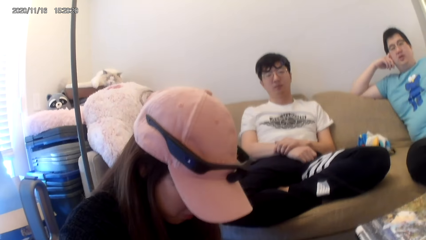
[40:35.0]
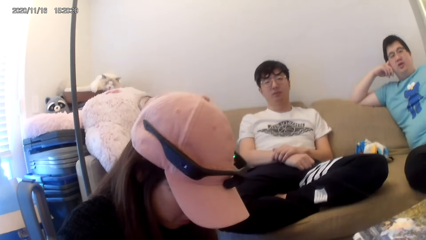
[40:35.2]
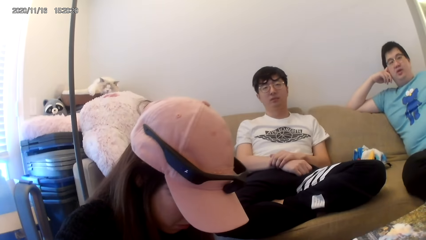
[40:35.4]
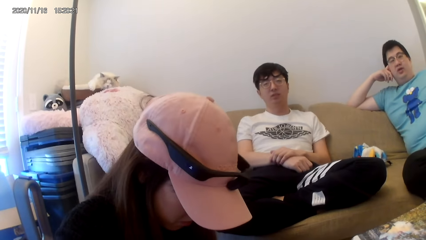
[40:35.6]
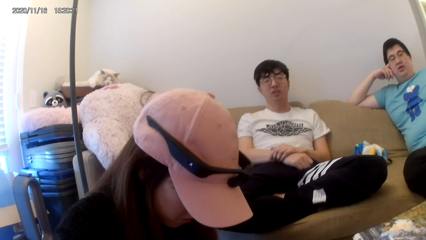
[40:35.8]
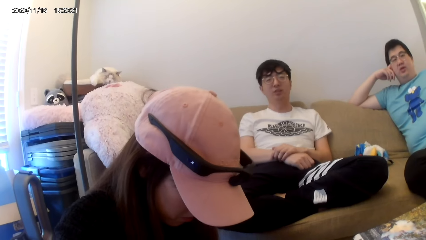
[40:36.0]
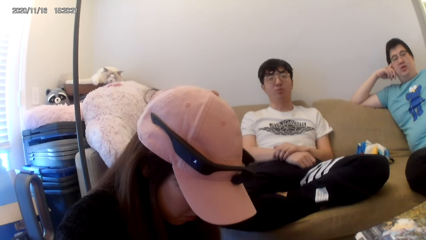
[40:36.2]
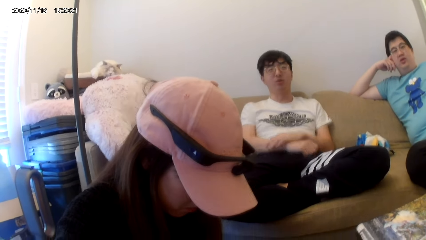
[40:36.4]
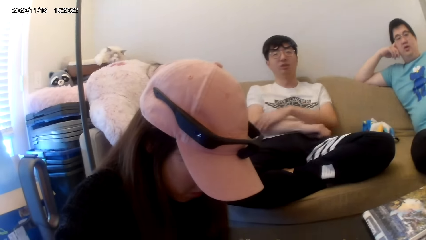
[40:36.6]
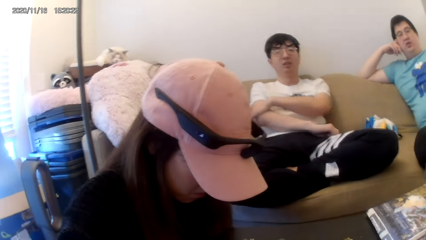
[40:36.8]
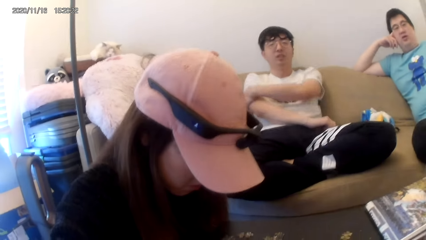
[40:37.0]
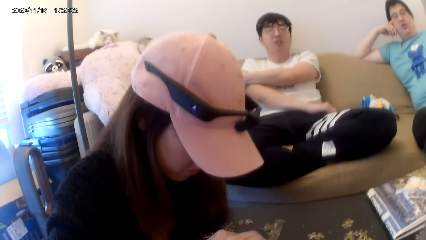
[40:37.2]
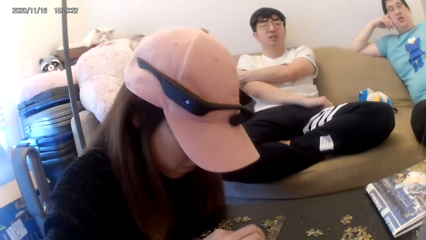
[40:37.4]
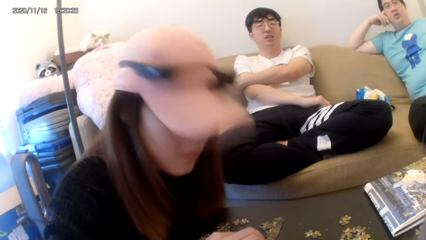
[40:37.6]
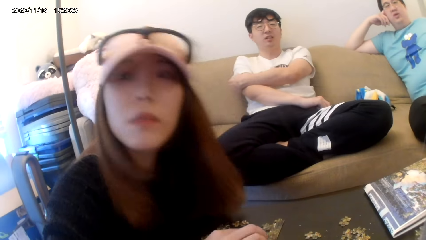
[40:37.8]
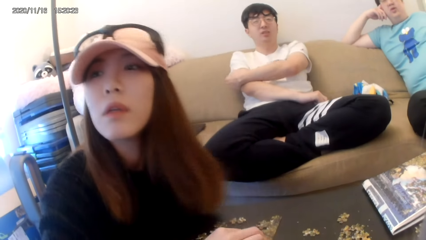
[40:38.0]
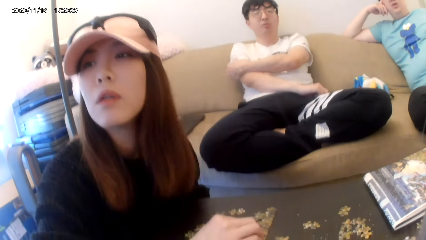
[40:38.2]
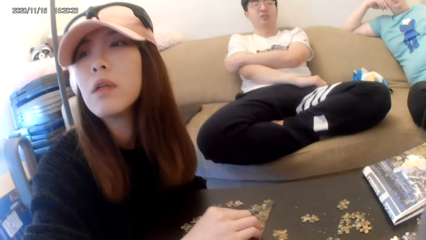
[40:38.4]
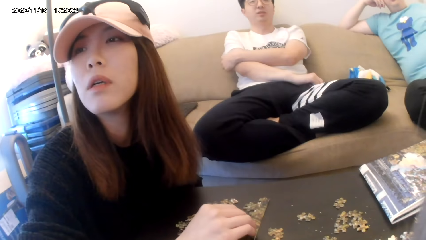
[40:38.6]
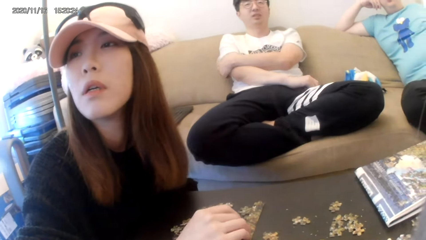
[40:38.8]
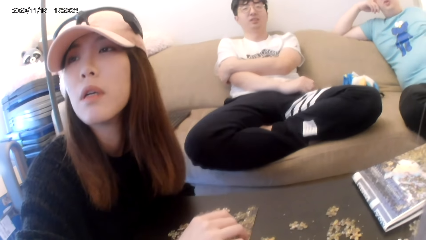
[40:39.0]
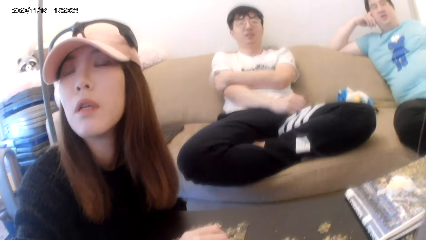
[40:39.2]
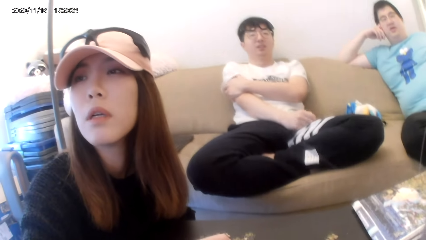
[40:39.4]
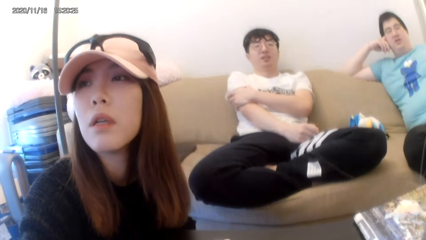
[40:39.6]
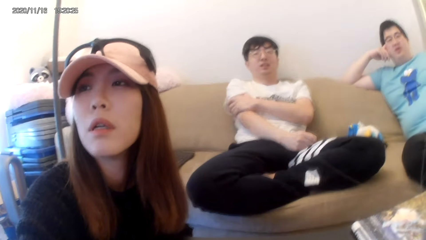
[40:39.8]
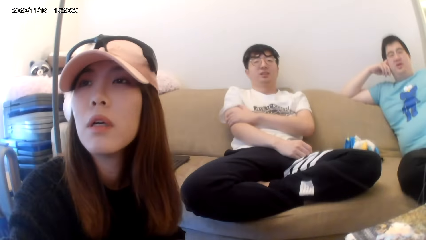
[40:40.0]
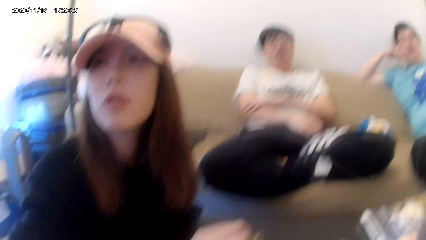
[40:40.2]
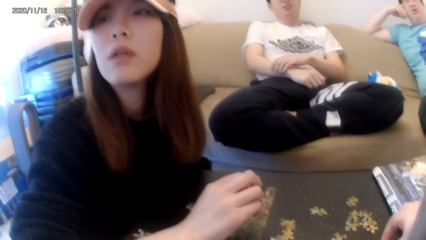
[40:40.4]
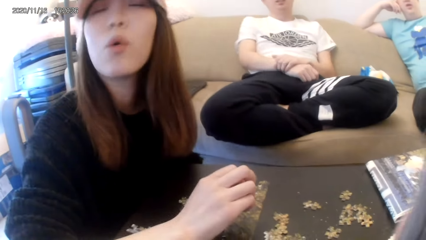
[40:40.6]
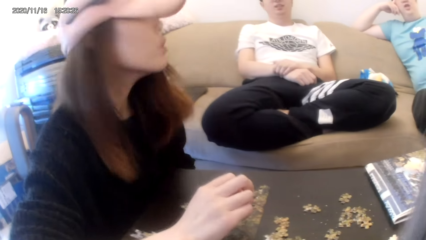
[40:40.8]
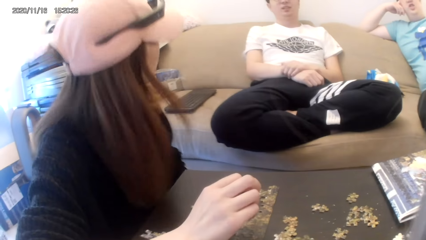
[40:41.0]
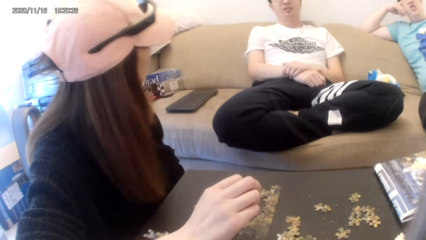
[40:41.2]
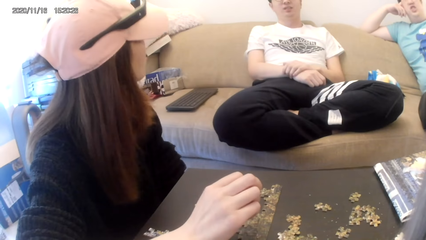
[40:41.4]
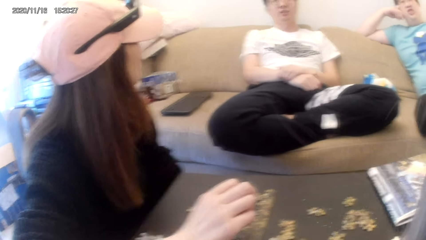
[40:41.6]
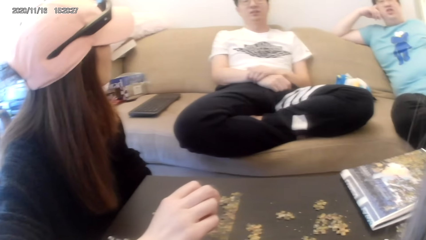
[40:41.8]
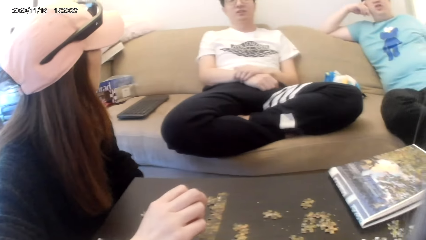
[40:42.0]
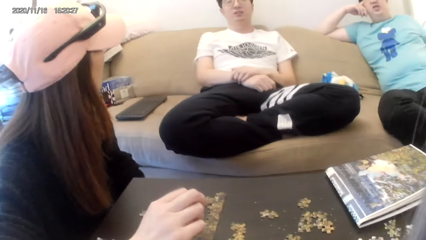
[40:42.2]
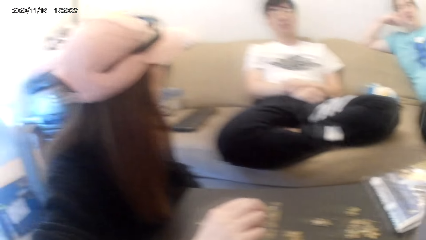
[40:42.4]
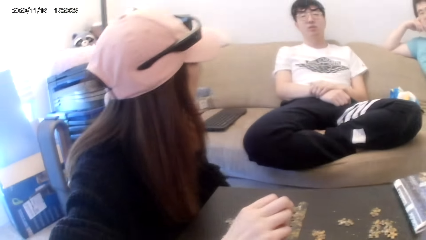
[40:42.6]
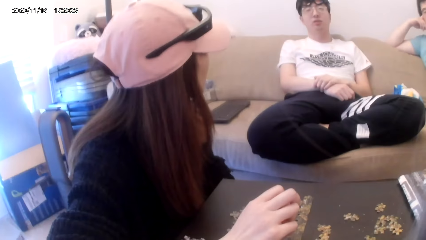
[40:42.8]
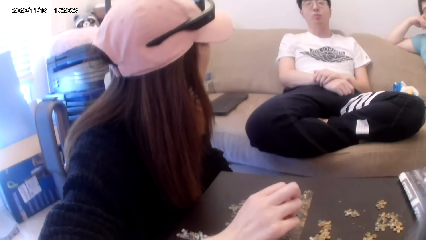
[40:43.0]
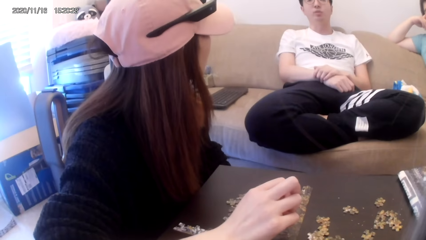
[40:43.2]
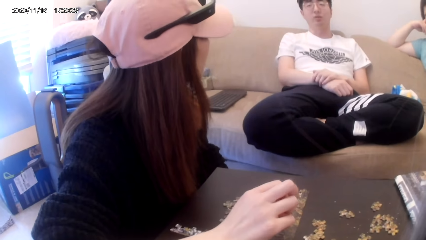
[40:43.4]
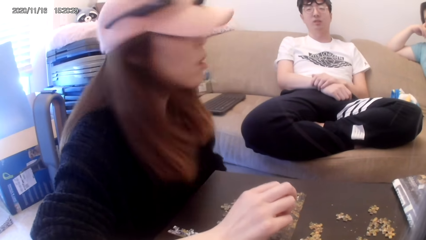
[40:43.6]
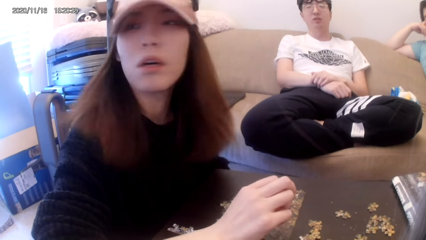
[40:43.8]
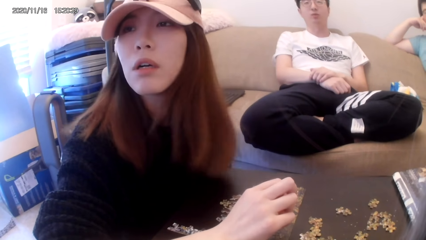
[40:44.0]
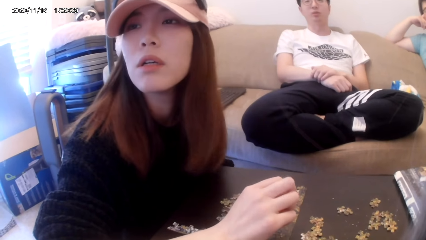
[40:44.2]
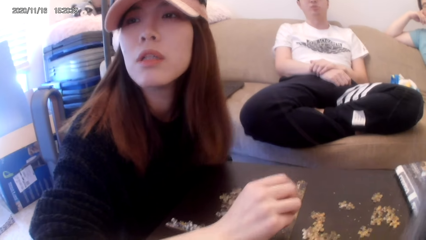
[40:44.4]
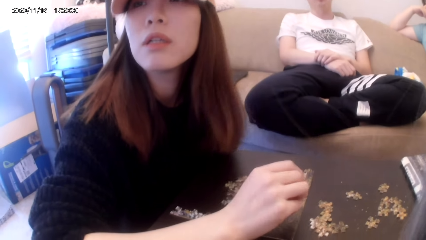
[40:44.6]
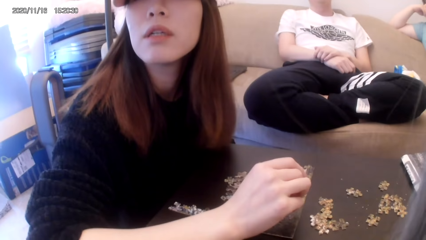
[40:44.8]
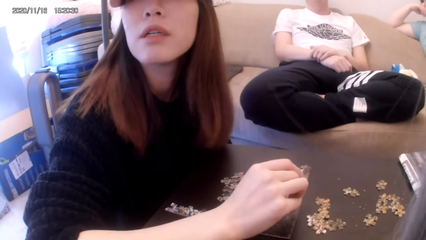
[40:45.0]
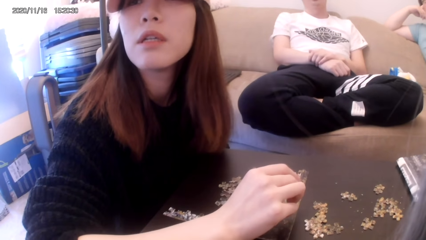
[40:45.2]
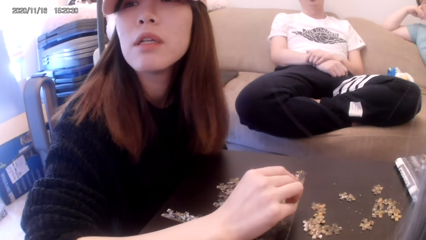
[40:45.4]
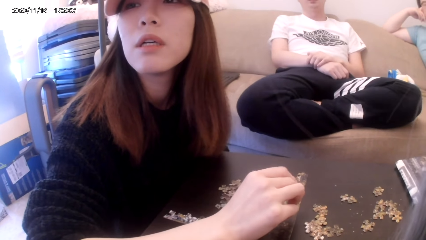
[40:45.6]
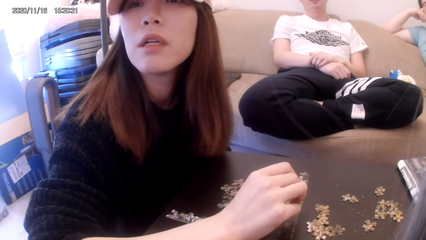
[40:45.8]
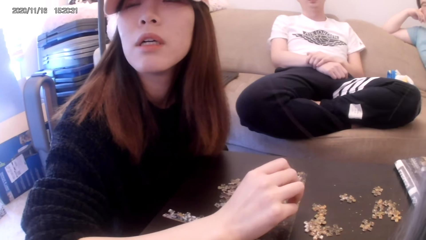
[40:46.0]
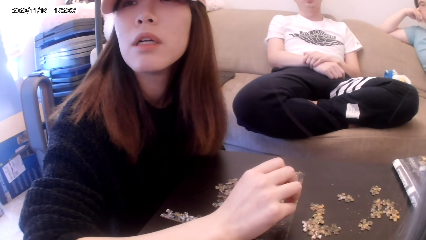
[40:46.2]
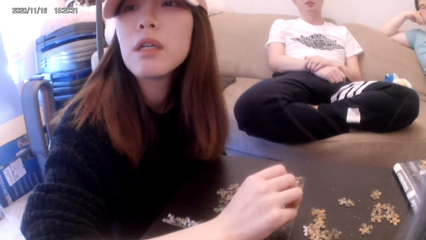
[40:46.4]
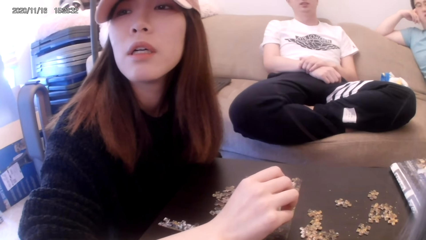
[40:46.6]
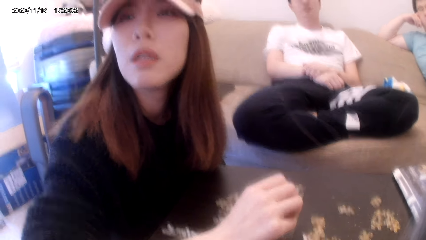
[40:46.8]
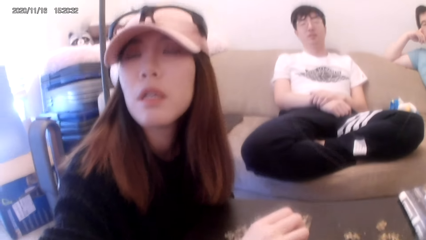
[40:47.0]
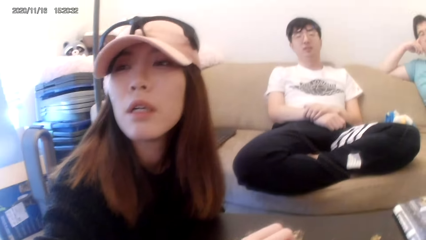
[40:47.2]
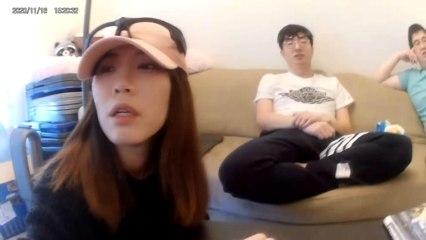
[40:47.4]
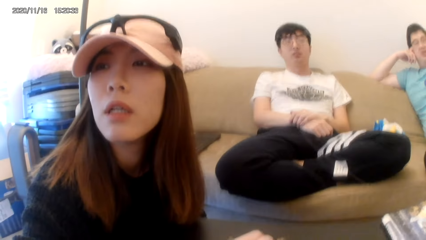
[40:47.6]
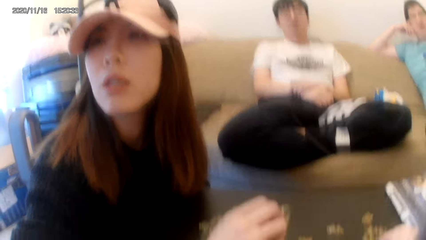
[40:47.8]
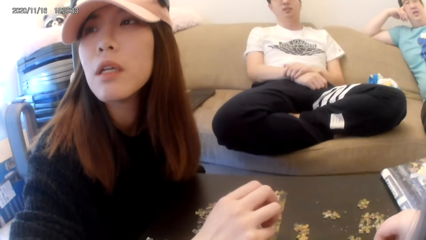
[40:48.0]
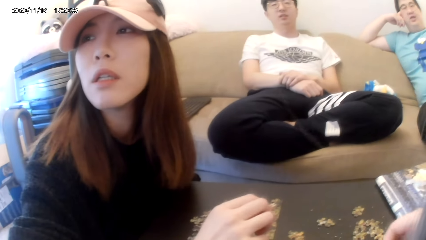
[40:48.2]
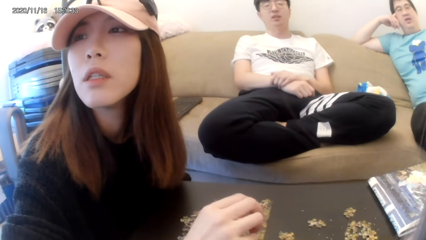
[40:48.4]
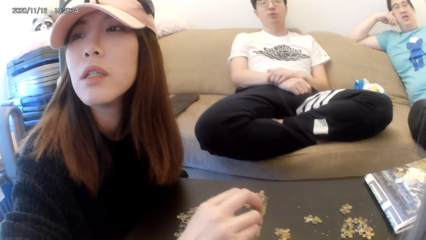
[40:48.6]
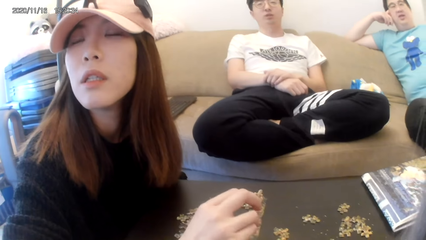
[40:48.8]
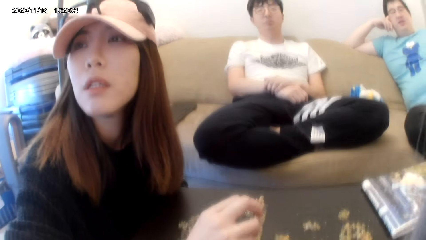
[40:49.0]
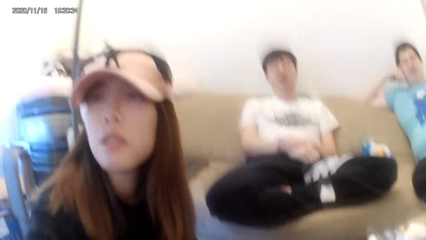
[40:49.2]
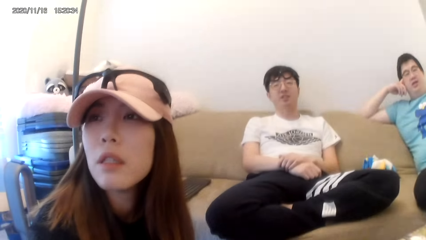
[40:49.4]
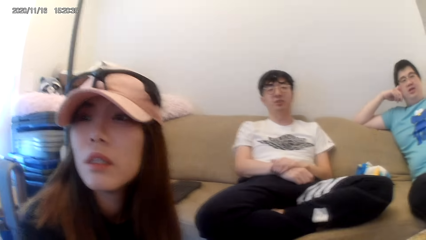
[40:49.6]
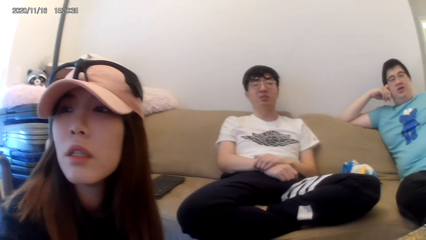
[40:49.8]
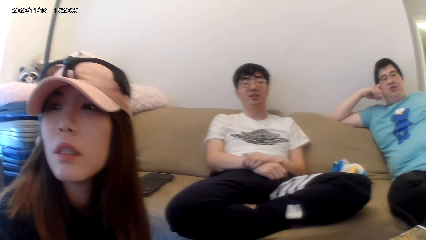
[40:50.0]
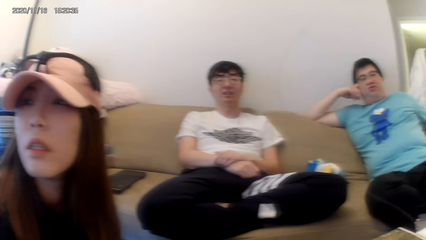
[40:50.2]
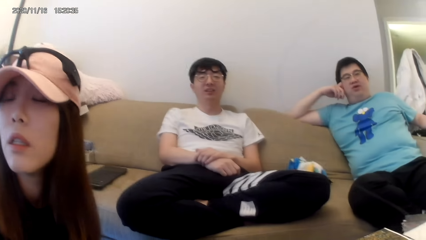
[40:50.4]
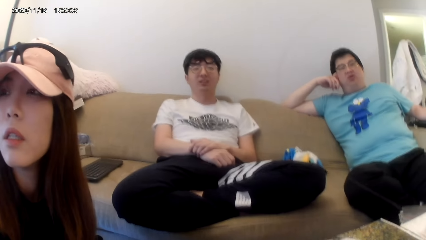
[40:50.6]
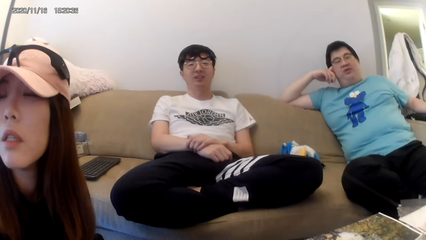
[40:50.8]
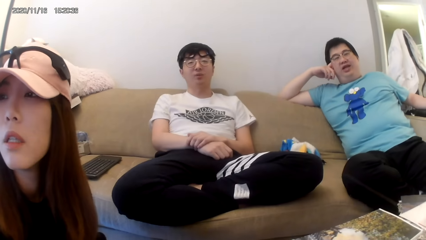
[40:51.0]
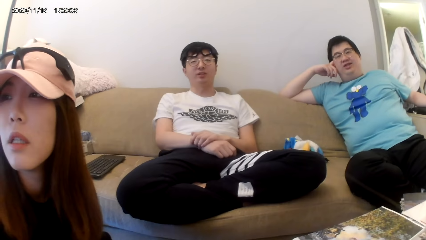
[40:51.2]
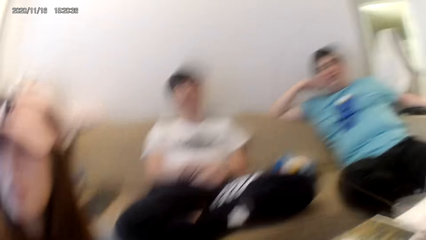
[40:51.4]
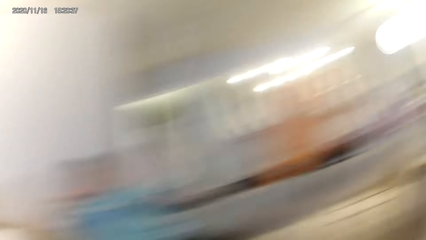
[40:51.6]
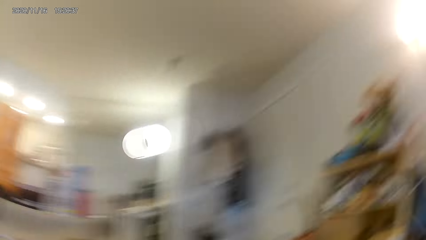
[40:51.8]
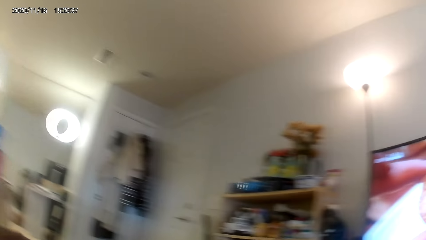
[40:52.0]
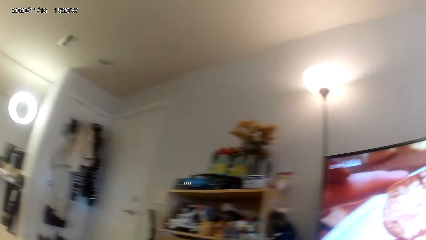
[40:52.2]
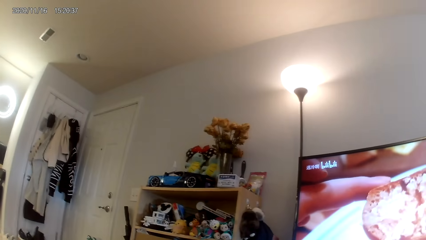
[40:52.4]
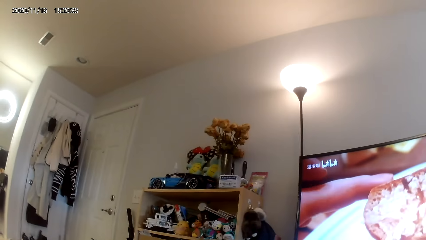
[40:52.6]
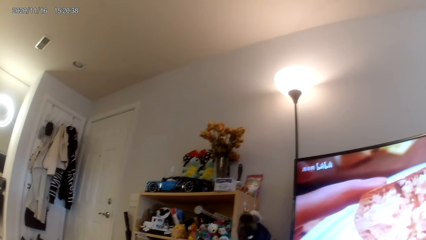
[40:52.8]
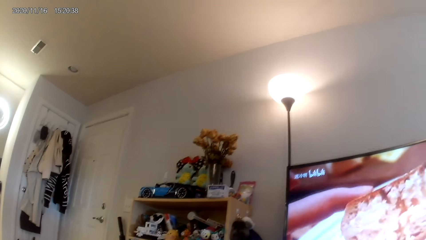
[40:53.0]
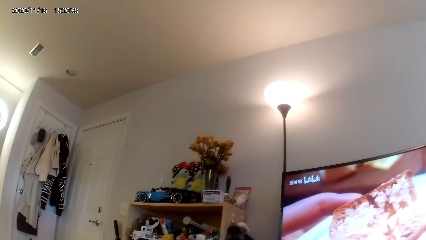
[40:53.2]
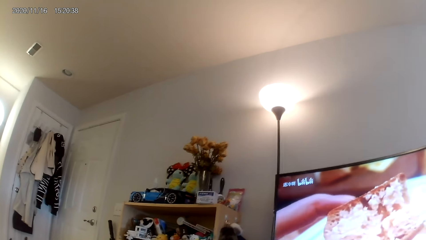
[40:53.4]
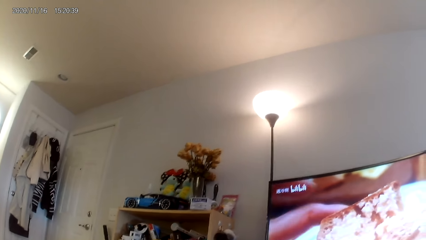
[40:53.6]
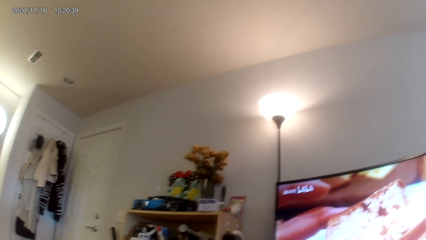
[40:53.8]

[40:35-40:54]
The camera wearer plays a jigsaw puzzle.
